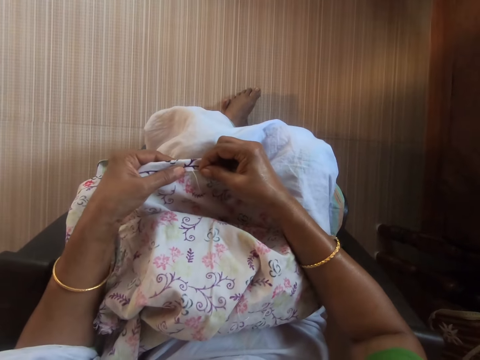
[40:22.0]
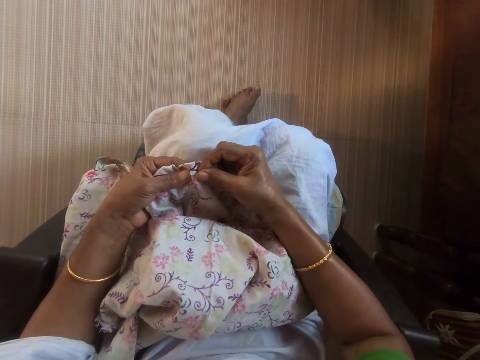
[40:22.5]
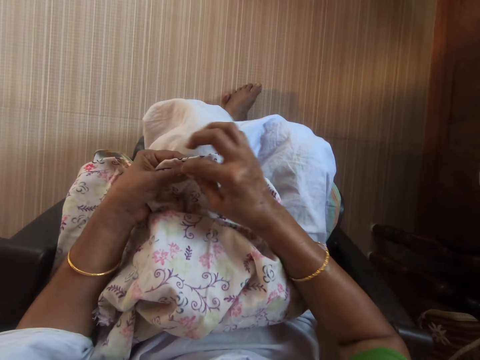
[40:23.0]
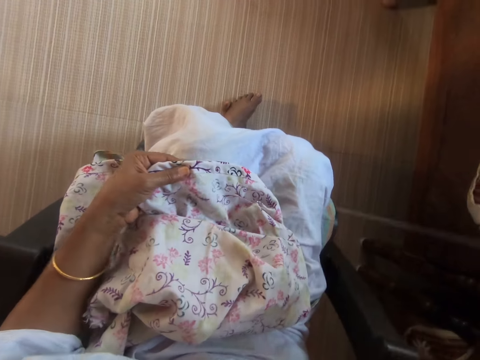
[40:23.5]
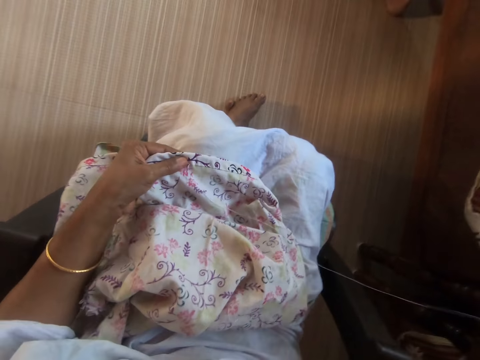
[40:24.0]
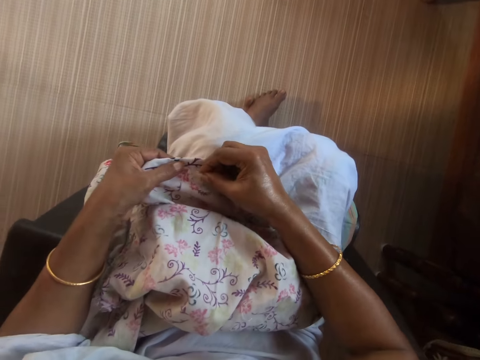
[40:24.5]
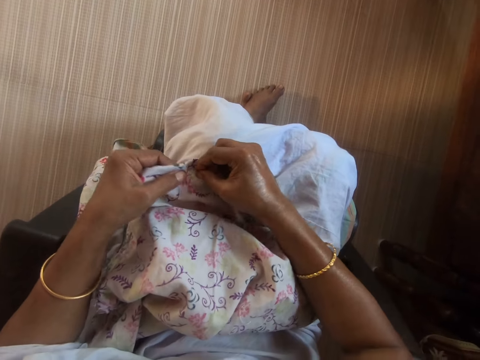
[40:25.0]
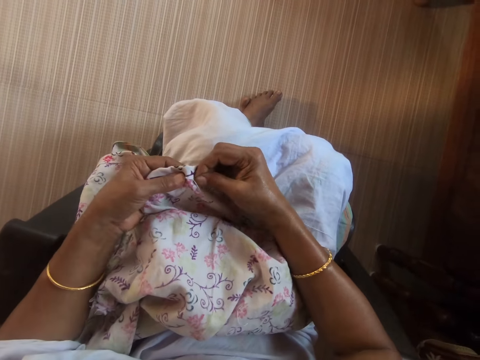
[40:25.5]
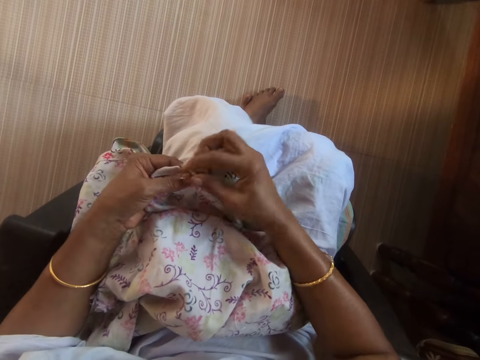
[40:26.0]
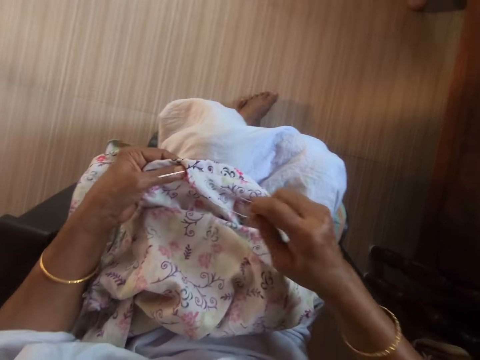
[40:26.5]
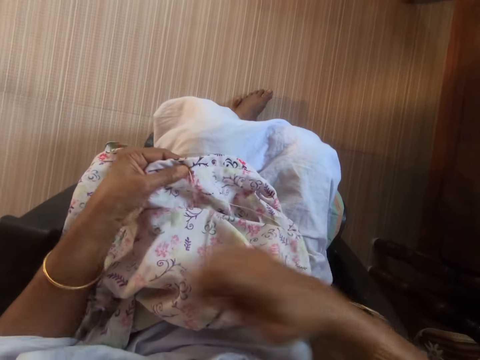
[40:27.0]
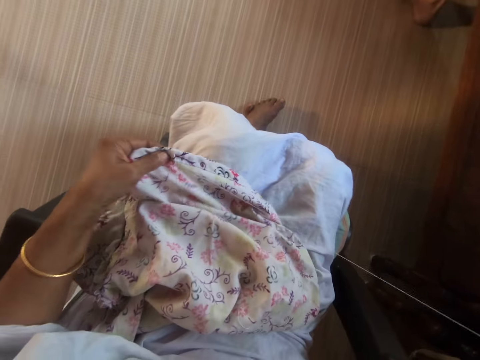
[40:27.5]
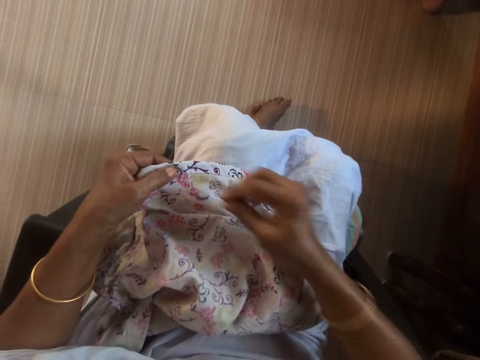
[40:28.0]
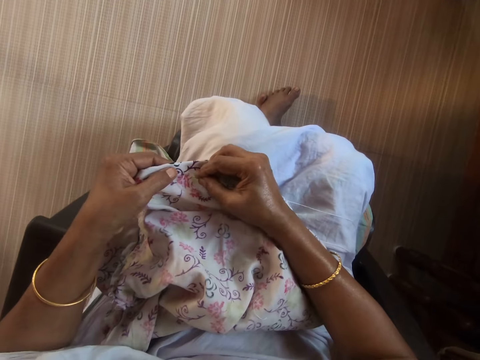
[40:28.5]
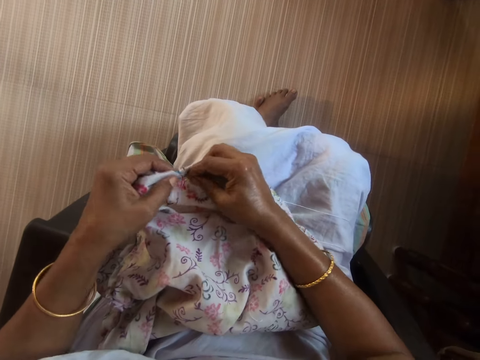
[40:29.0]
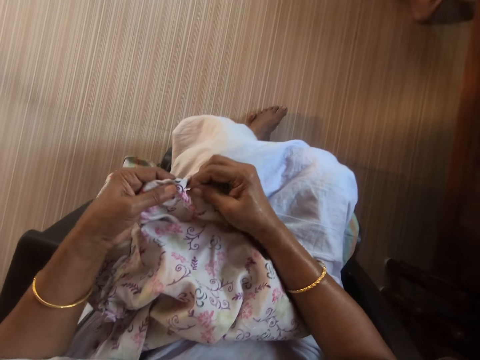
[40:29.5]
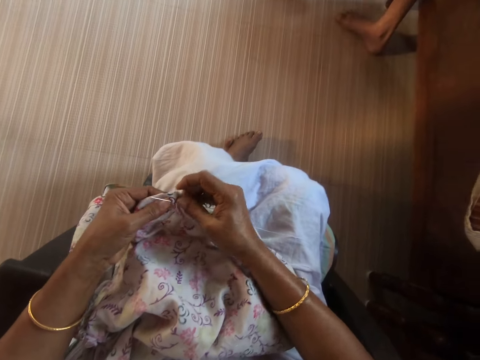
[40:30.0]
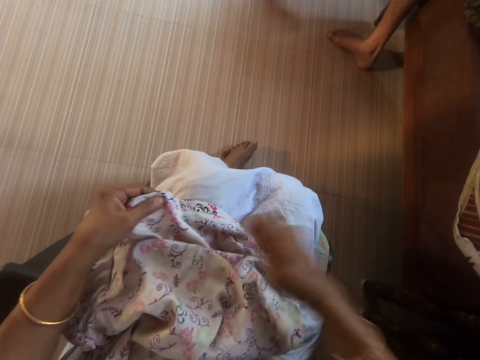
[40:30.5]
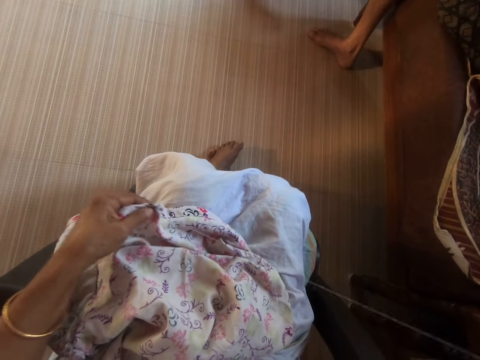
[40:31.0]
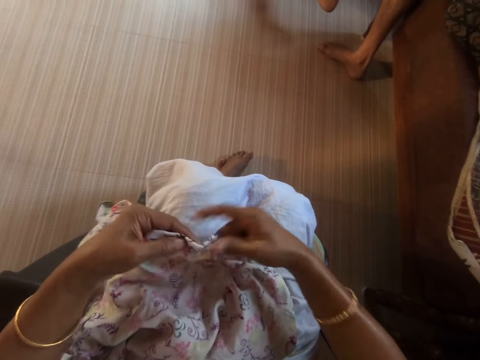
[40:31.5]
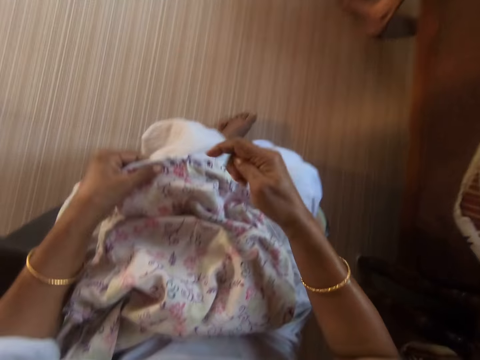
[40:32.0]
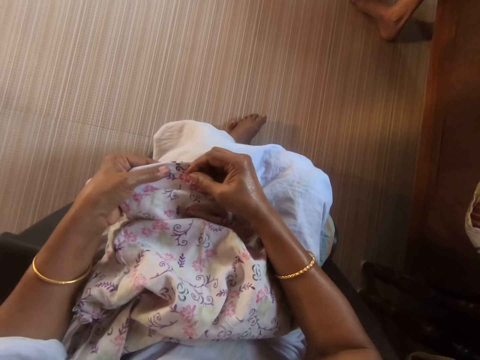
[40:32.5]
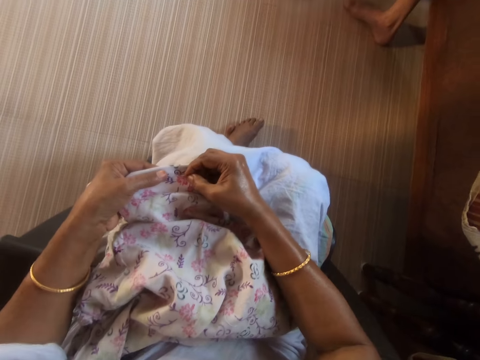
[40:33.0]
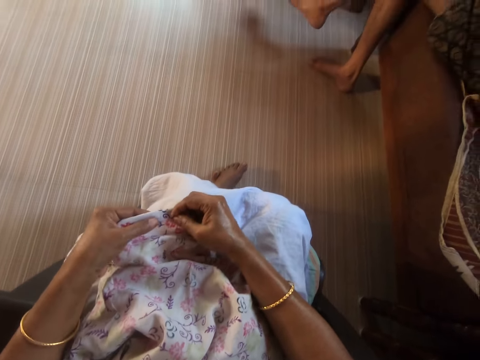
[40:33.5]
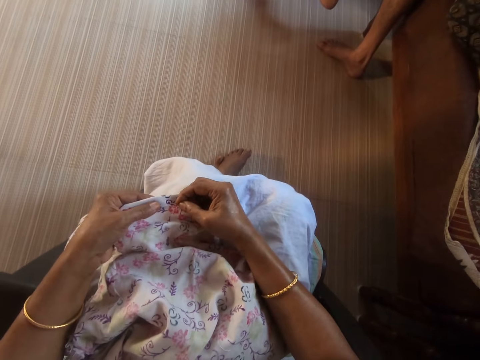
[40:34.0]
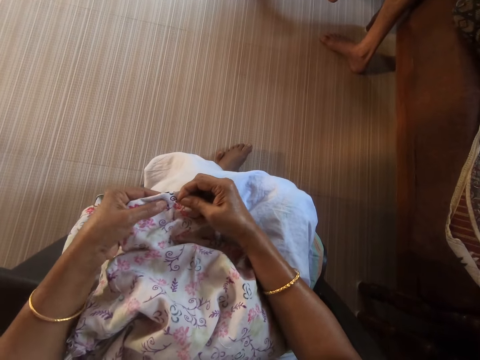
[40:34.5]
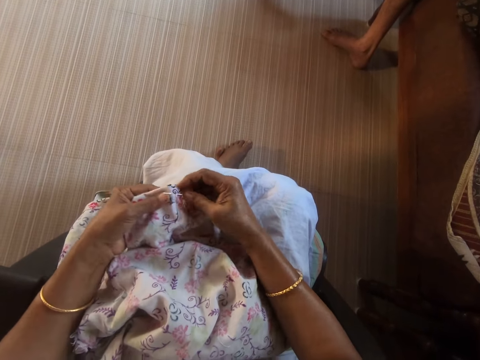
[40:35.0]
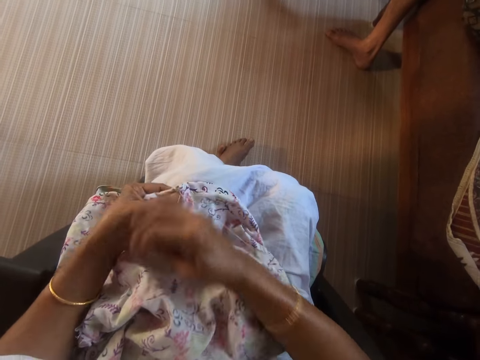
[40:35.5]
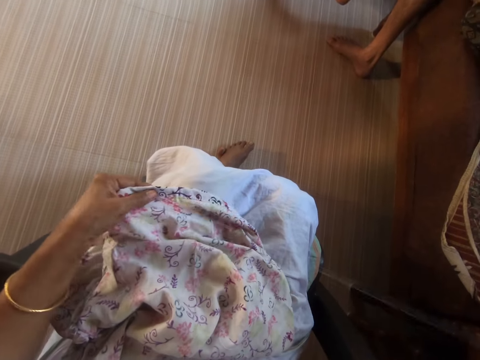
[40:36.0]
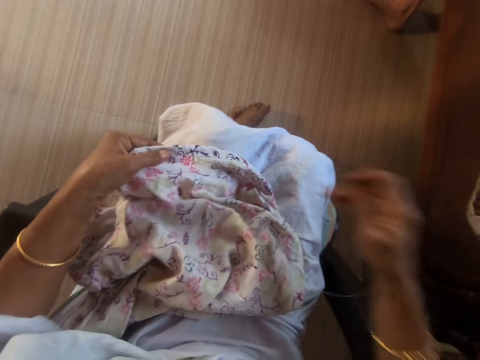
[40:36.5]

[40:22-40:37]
The camera wearer knits. She sews the cloth in her left hand with the needle and thread in her right hand. She adjusts the cloth on her lap with her hands. She sews the cloth in her left hand with the needle and thread in her right hand.

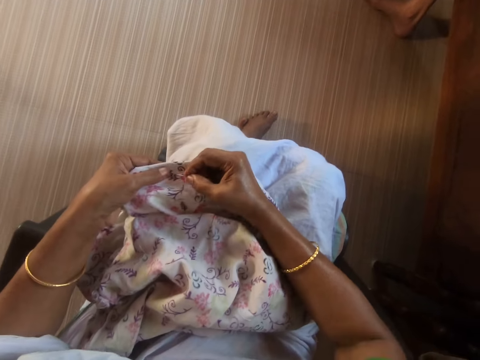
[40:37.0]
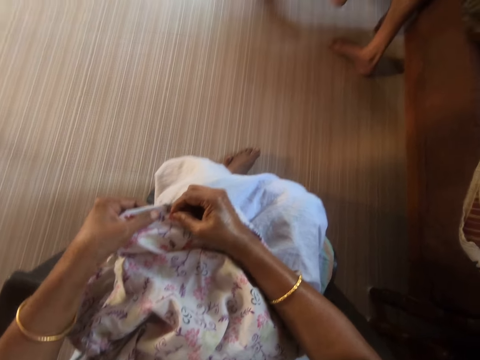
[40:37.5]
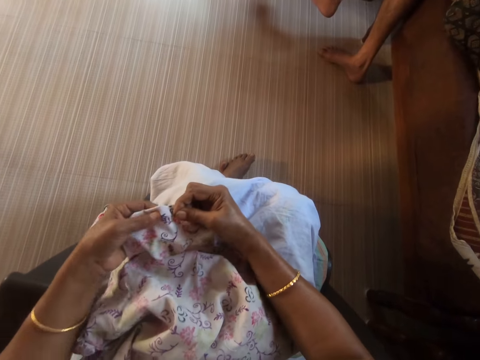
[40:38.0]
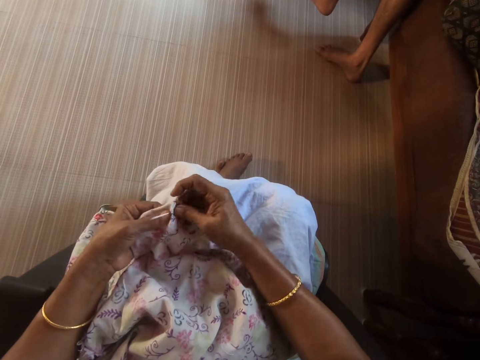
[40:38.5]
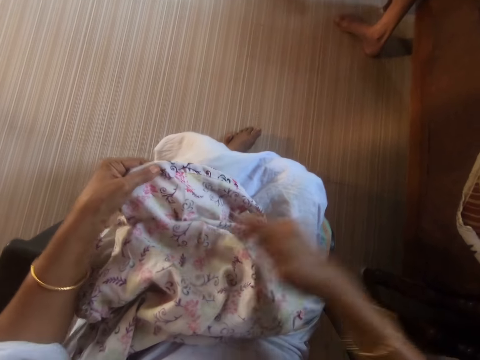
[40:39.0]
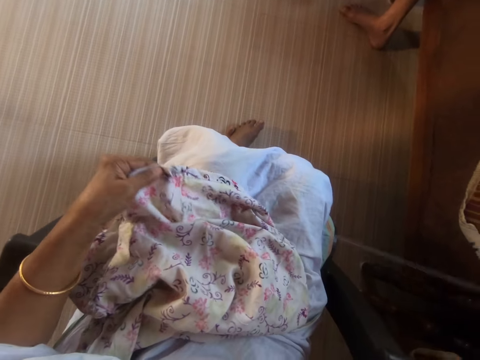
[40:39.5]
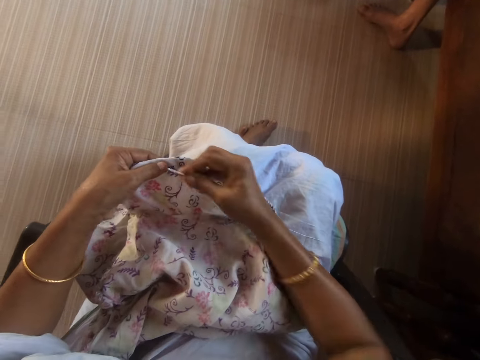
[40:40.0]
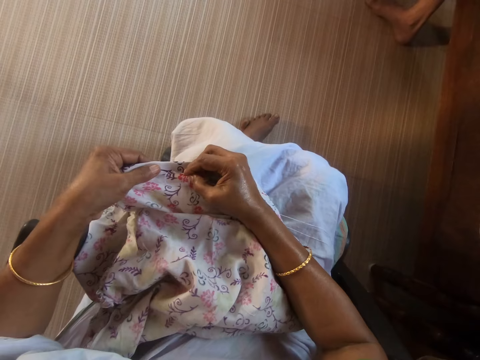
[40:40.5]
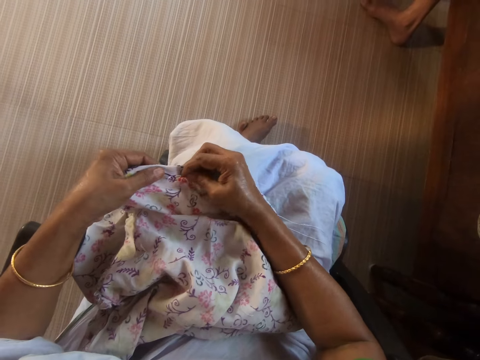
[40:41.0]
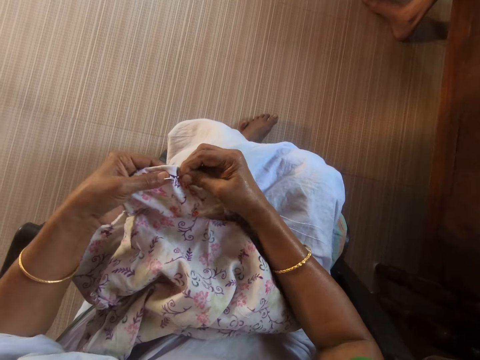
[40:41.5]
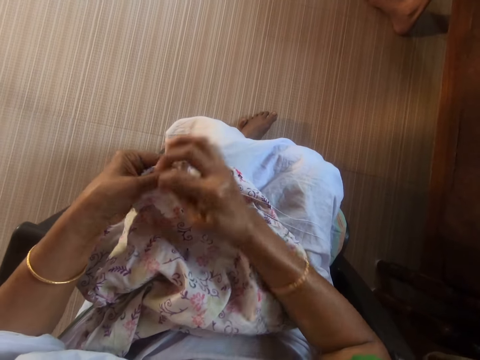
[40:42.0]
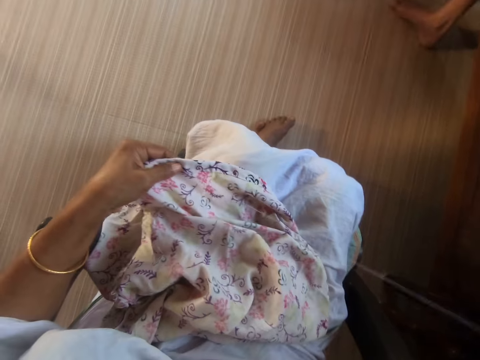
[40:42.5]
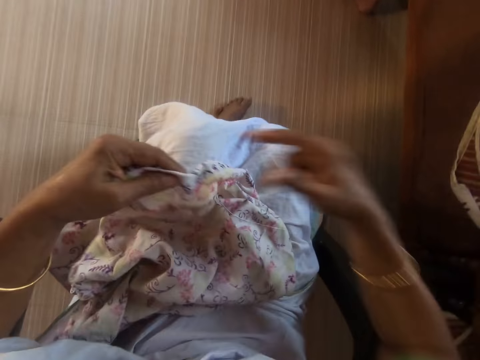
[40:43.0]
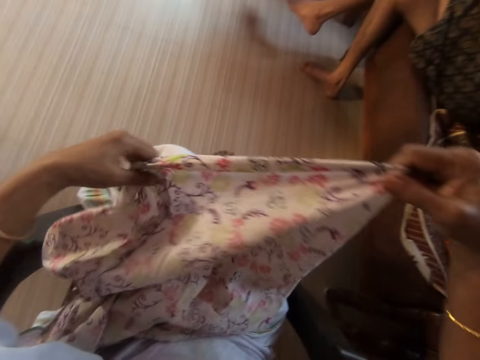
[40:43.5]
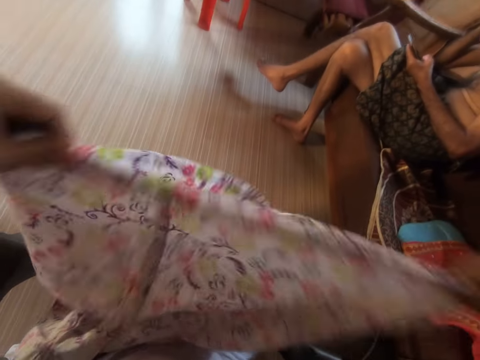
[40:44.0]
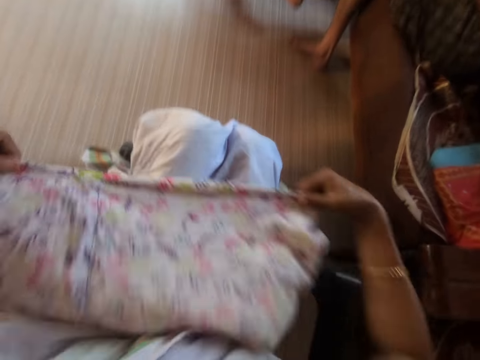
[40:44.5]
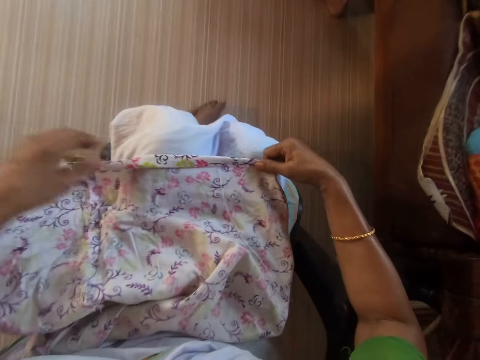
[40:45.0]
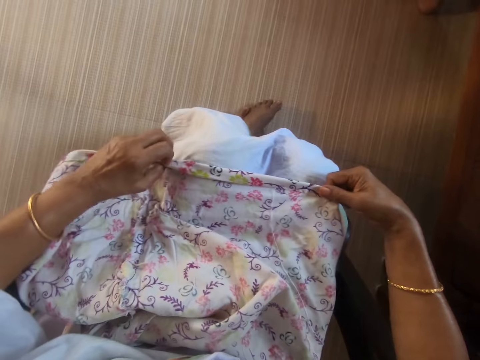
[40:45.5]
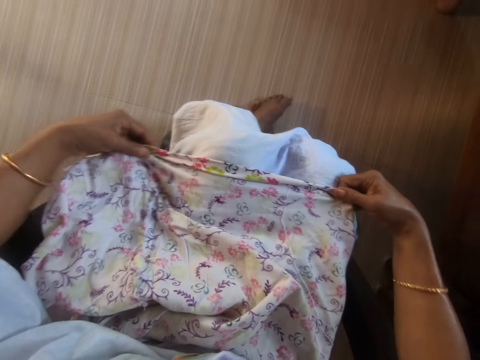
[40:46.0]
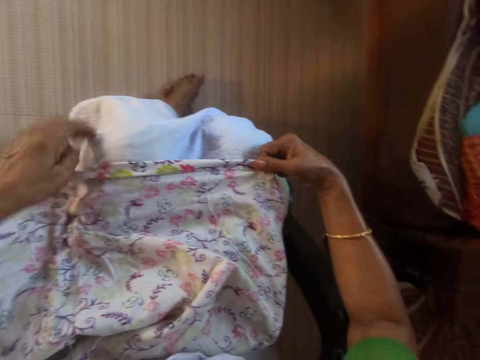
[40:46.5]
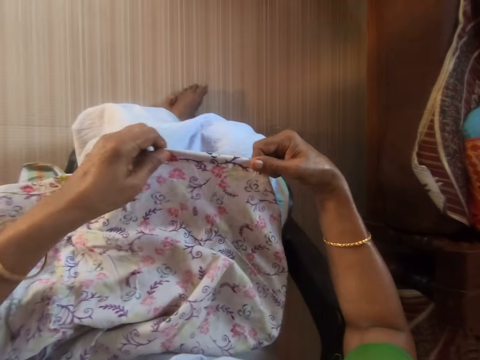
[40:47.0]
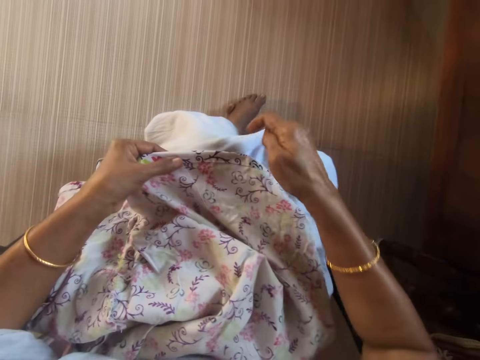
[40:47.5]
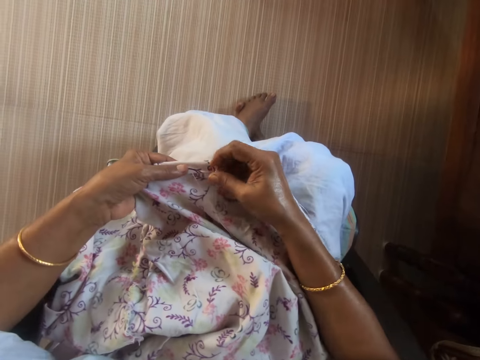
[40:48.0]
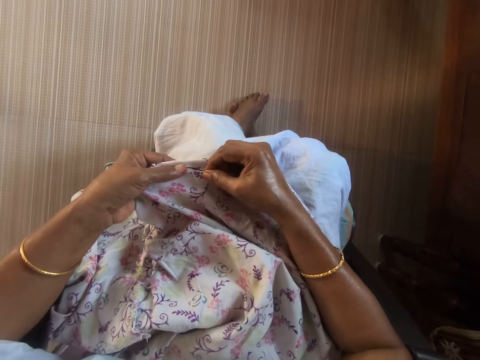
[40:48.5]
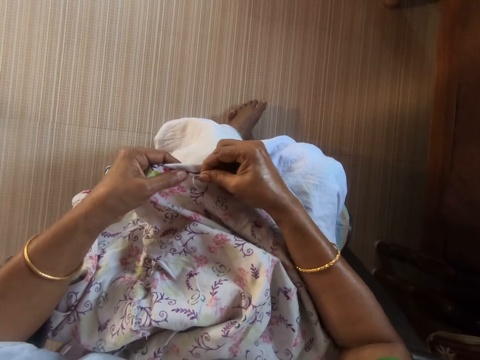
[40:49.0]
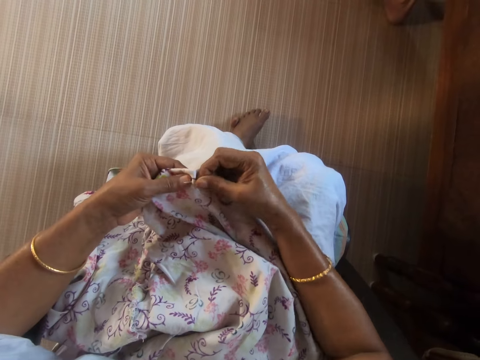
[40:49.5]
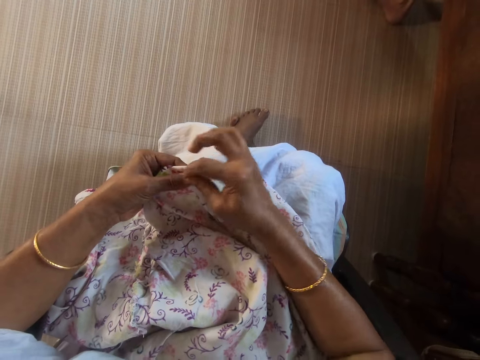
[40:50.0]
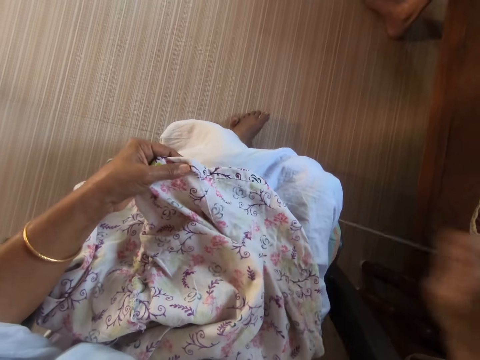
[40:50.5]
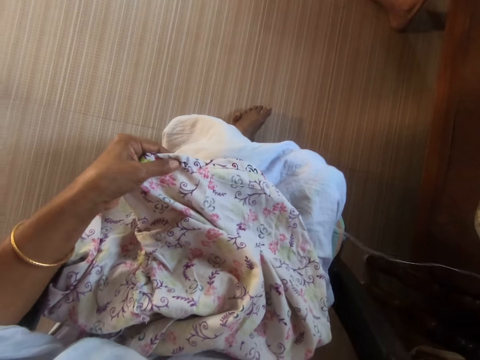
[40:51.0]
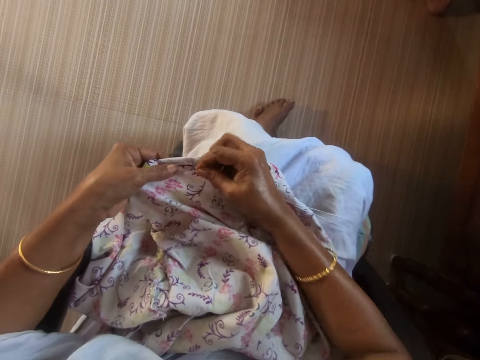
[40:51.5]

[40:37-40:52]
The camera wearer pulls a cloth. She adjusts the cloth with her hands. She places the cloth on her lap with her hands. She stretches the cloth with both hands. She sews the cloth in her left hand with the threaded needle in her right hand.
